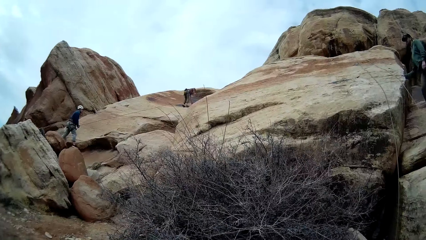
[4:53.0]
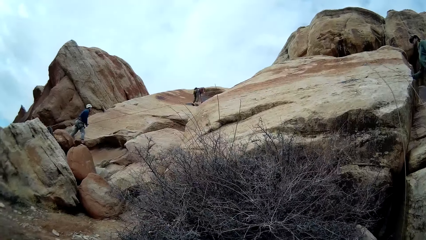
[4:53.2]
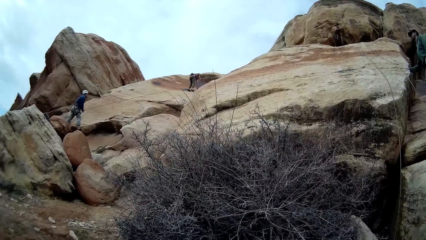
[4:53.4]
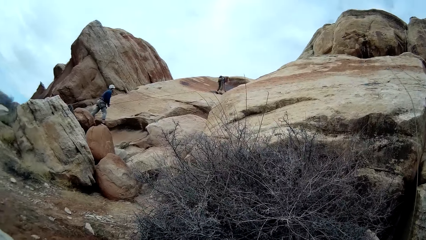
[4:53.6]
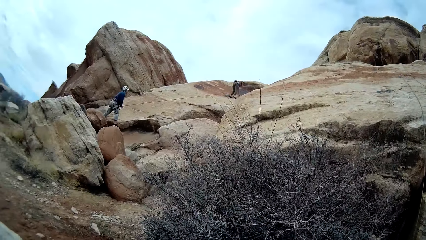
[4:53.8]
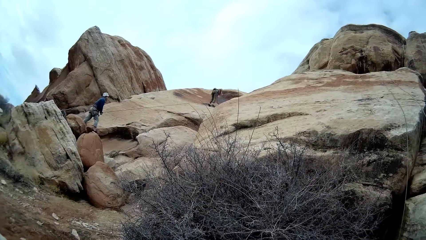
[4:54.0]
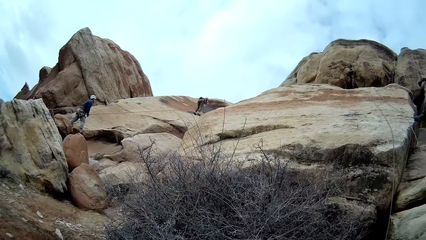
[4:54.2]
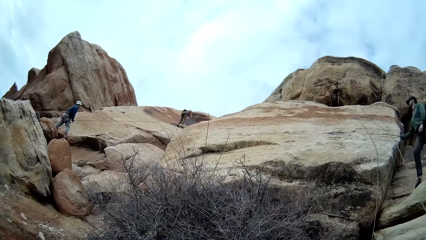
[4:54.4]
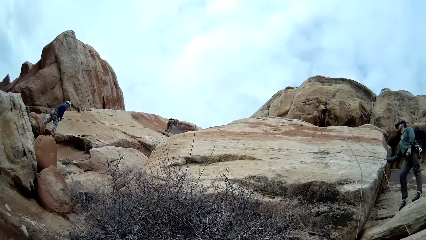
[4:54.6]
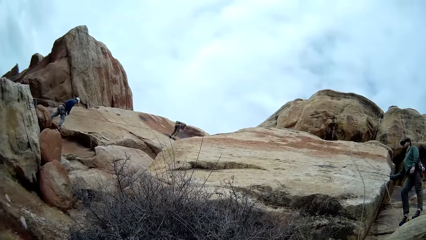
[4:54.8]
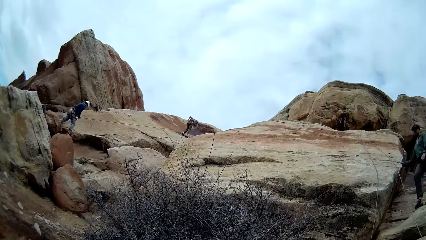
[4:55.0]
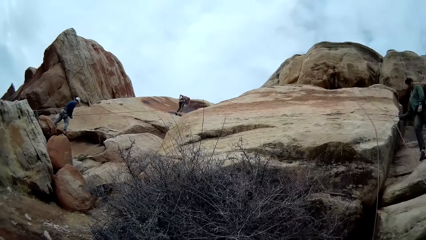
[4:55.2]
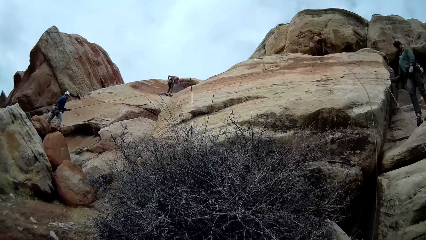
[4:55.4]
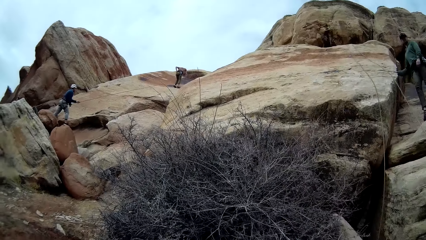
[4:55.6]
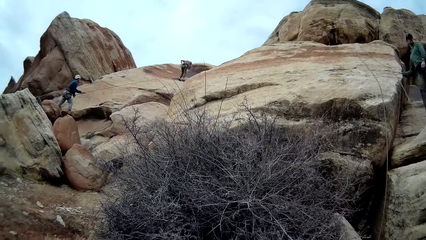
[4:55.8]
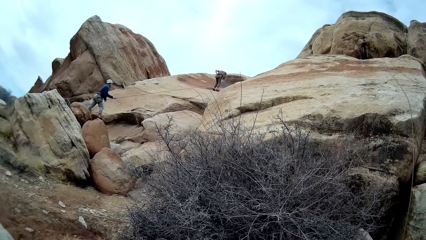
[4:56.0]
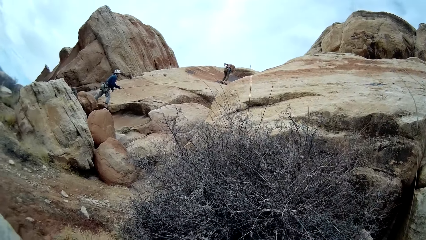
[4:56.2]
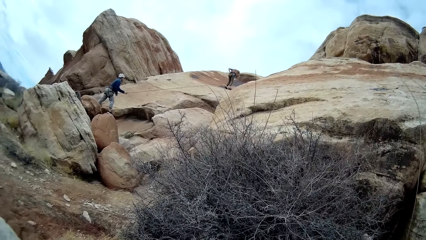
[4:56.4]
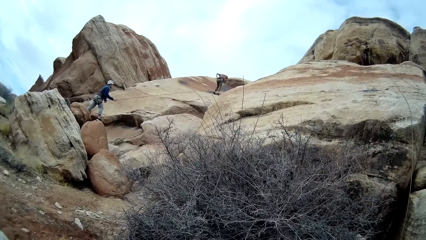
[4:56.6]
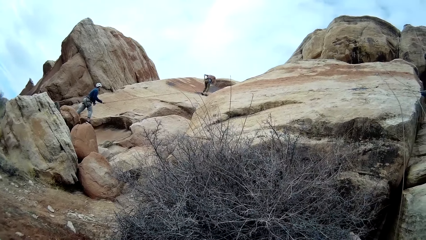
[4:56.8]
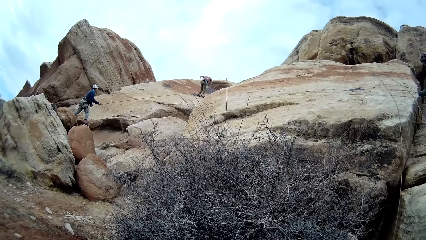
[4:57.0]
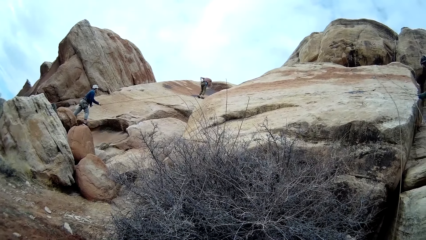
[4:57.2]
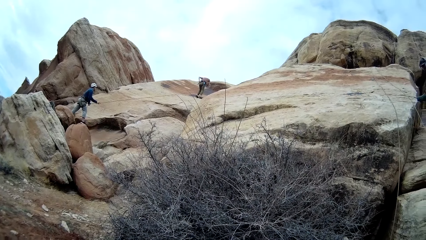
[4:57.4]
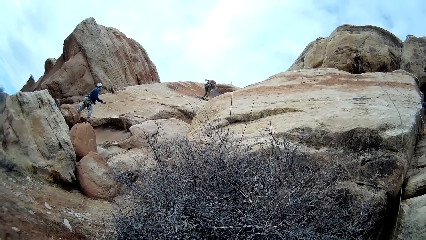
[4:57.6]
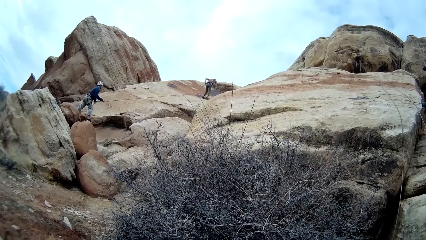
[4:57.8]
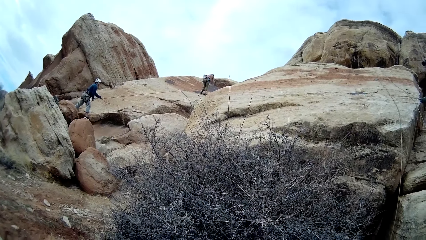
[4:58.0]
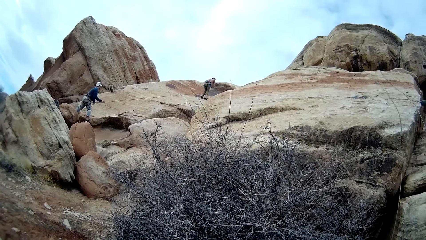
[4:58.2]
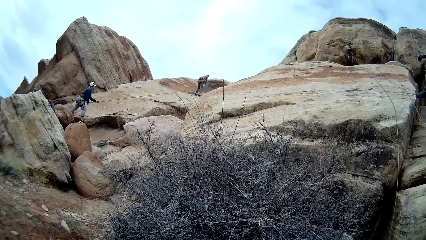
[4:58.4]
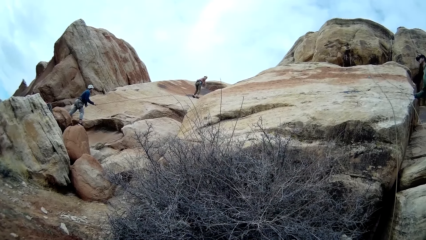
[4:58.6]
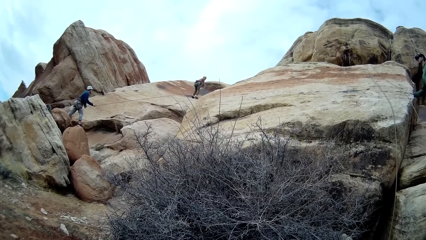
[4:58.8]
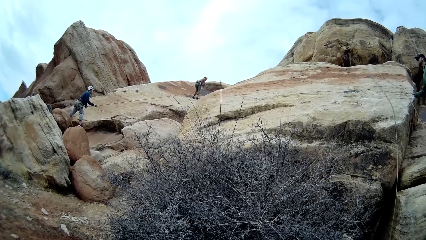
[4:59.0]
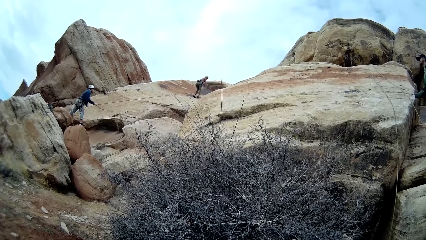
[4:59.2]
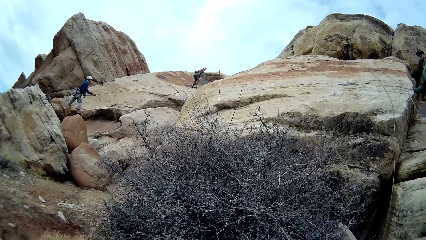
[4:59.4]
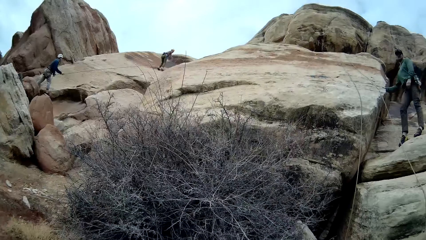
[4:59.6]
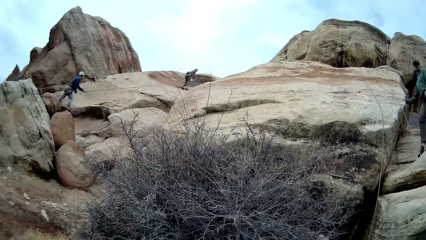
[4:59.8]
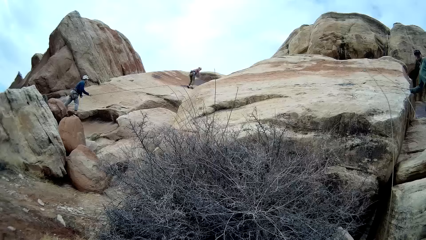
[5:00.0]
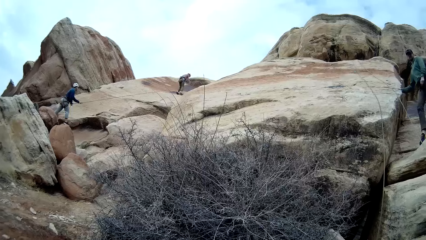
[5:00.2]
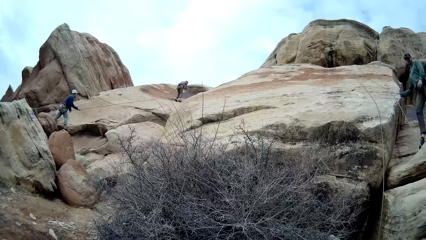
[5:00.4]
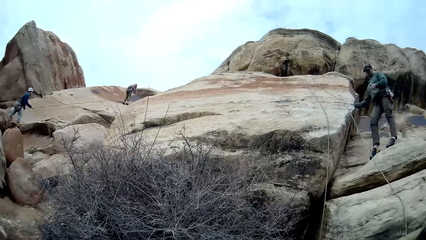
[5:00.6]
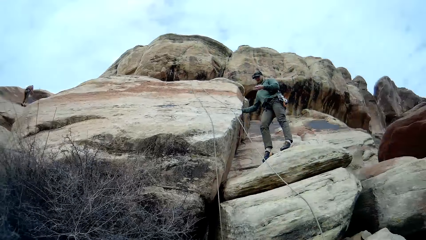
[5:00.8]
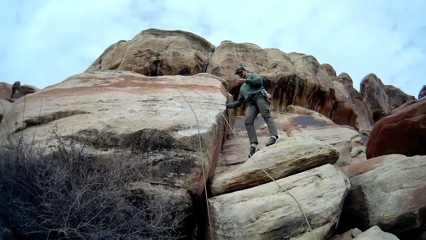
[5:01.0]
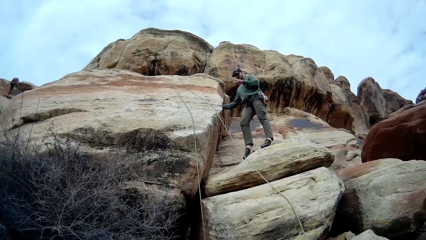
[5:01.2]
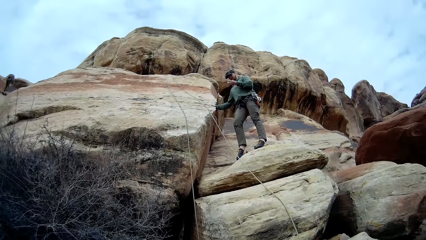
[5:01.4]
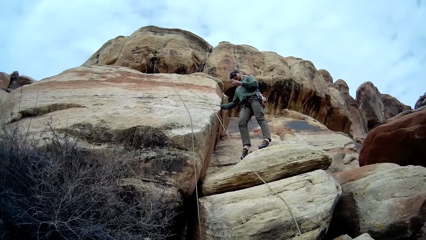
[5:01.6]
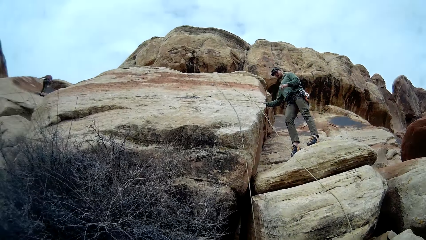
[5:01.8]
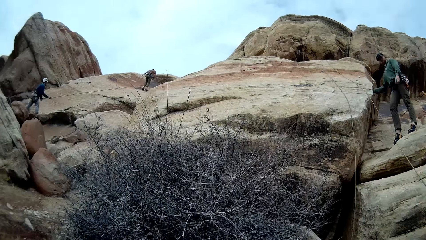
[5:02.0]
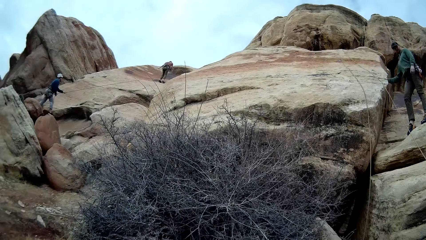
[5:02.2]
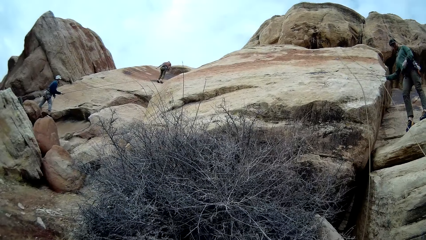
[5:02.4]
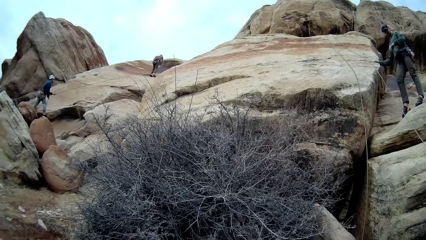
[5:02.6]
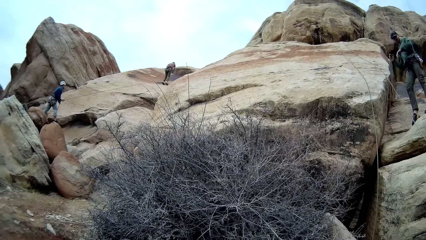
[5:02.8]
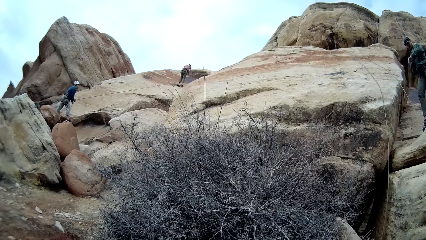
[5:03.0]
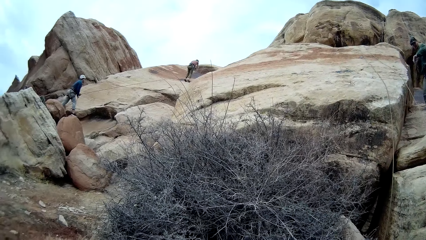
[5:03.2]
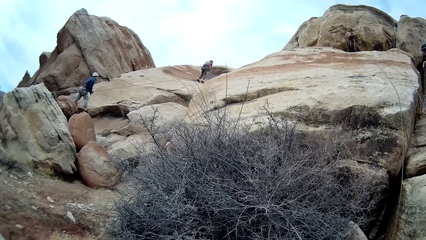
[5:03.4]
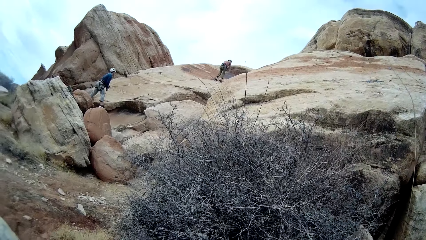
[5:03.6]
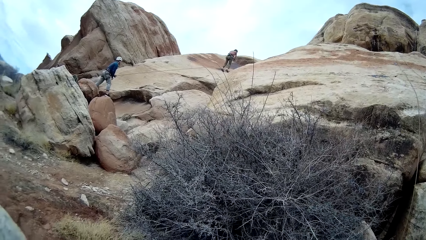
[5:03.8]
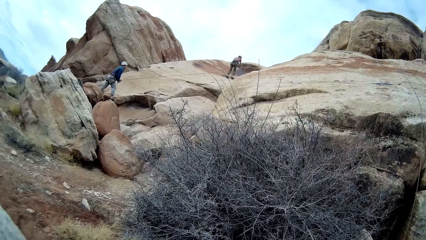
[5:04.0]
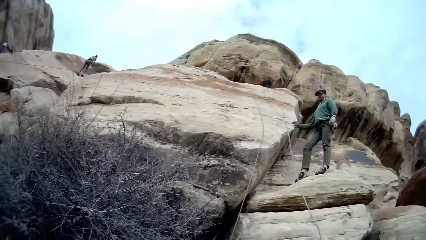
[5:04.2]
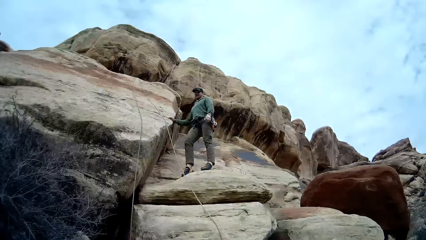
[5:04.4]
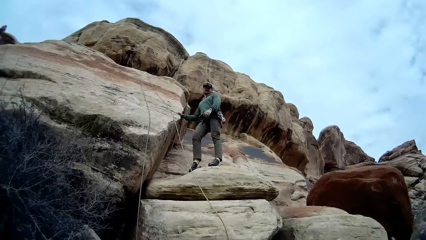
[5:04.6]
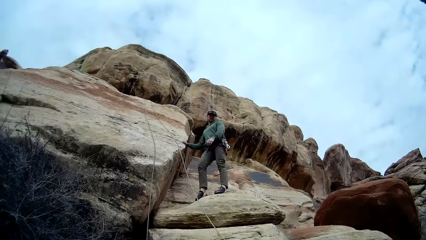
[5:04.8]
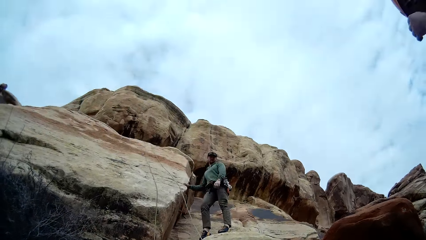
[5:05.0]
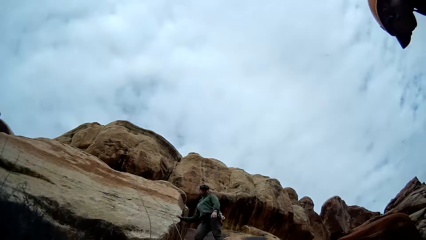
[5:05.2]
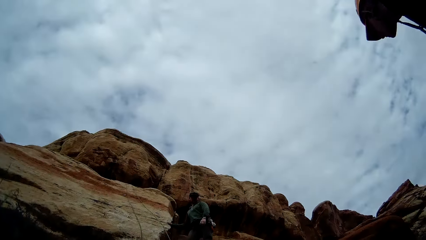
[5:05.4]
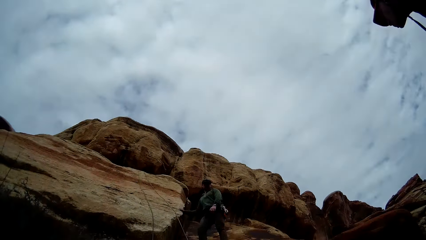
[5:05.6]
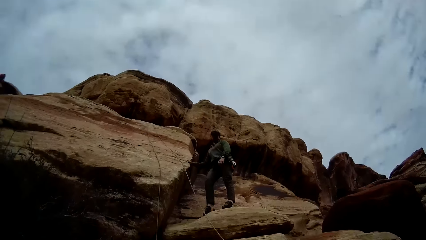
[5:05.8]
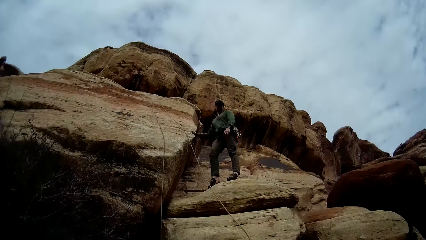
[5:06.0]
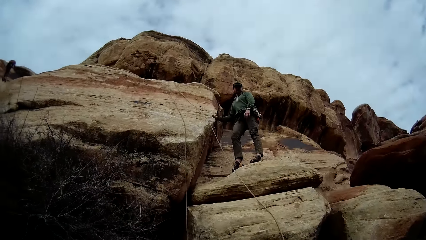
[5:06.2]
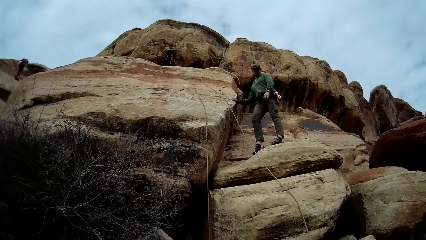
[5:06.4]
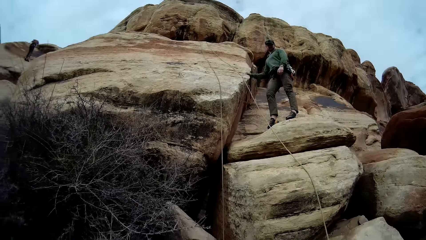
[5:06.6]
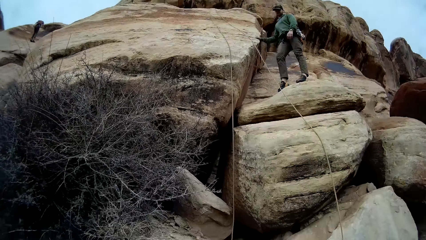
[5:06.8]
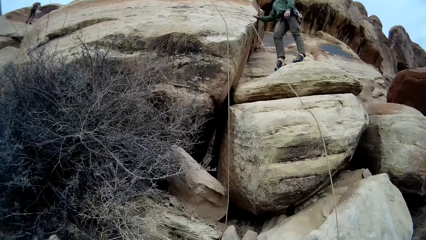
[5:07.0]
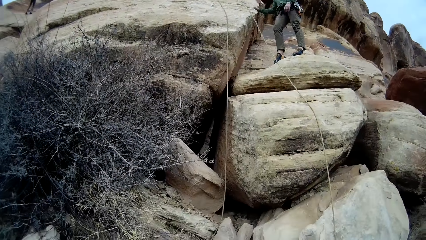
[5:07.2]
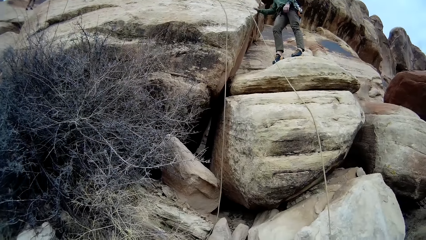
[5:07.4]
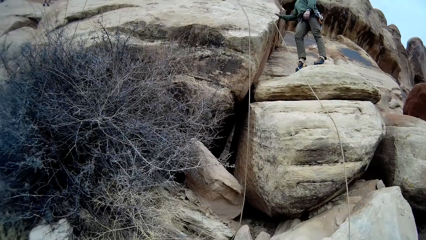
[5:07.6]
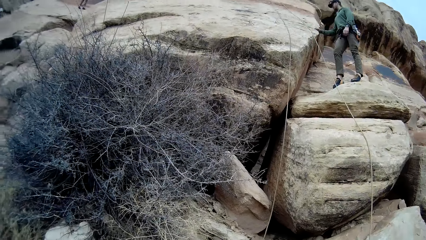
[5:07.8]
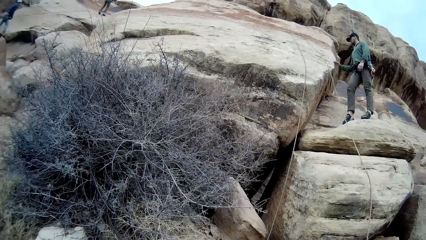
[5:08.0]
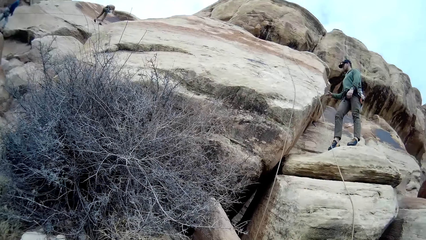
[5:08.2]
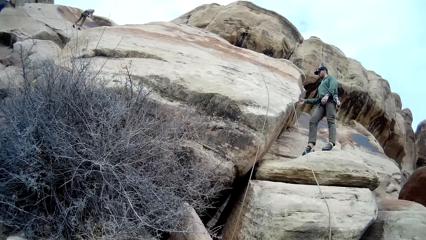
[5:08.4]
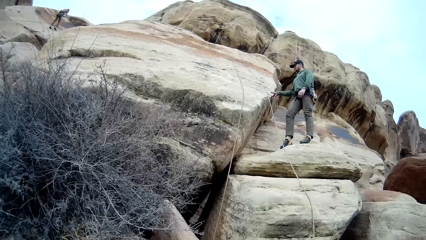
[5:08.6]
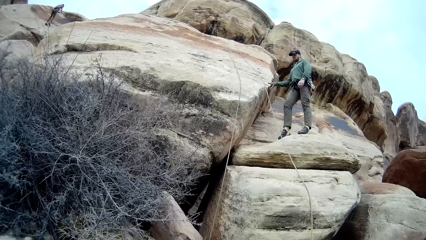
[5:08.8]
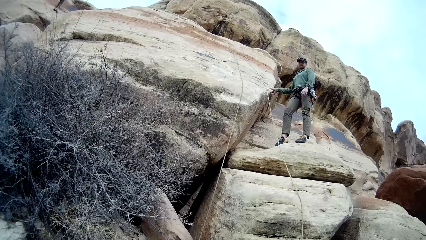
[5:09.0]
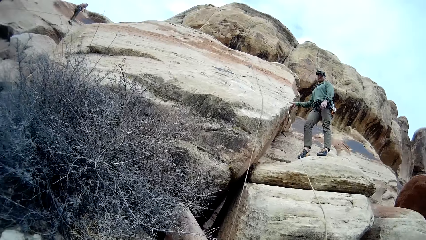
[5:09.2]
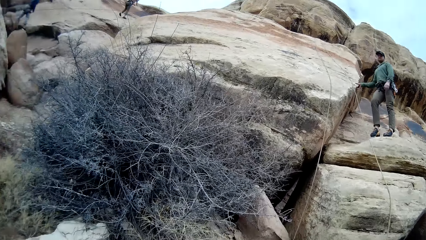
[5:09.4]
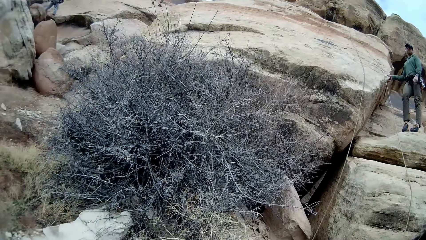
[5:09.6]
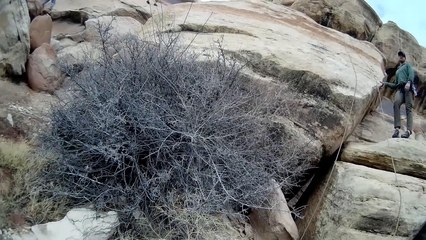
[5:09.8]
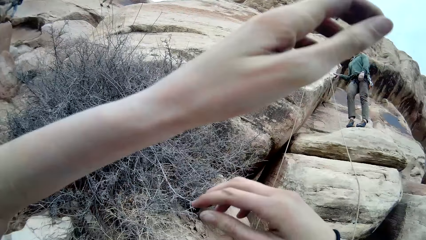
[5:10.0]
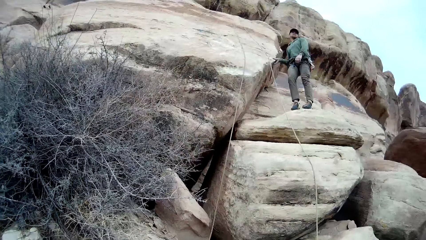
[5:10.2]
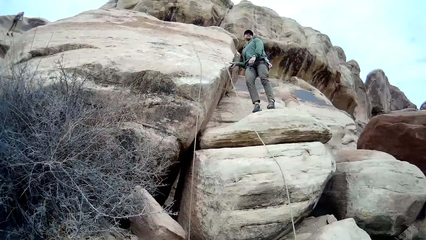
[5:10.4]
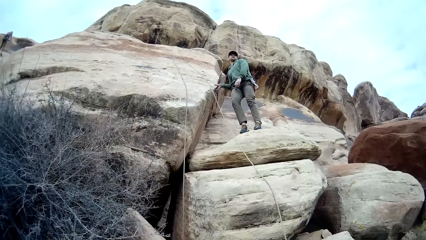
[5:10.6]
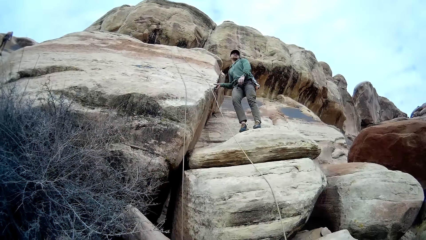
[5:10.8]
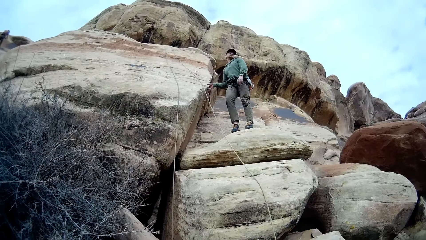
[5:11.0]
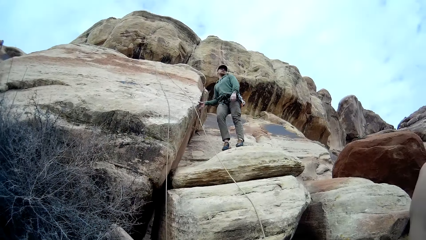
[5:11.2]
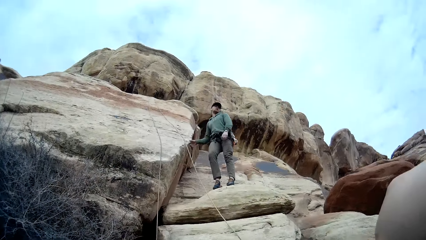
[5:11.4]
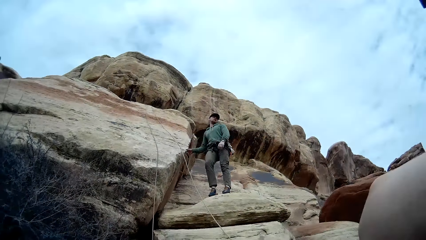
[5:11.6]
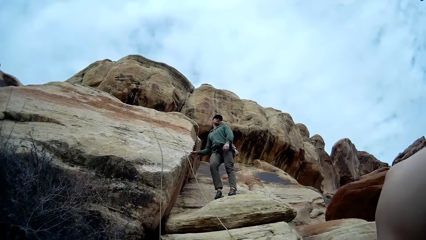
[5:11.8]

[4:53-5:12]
The camera wearer interacts with the man. He raises his hands.
